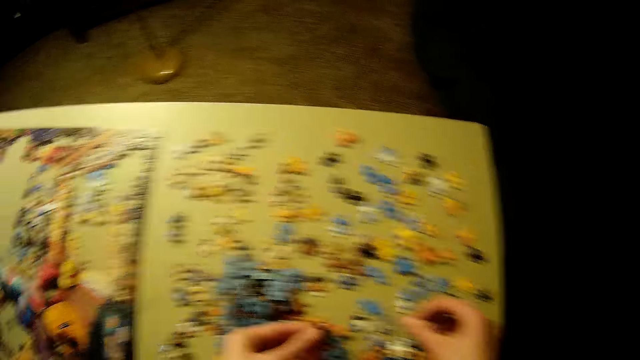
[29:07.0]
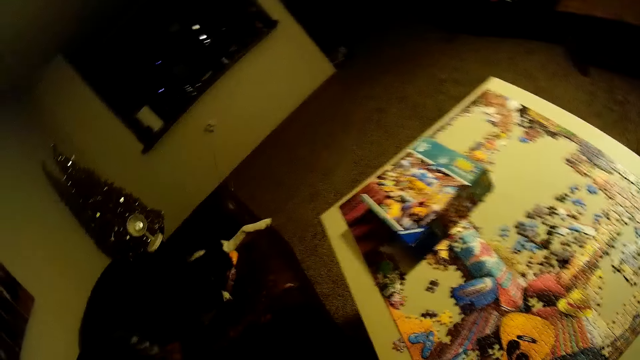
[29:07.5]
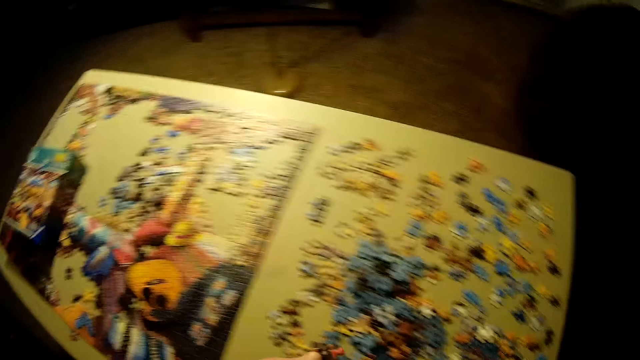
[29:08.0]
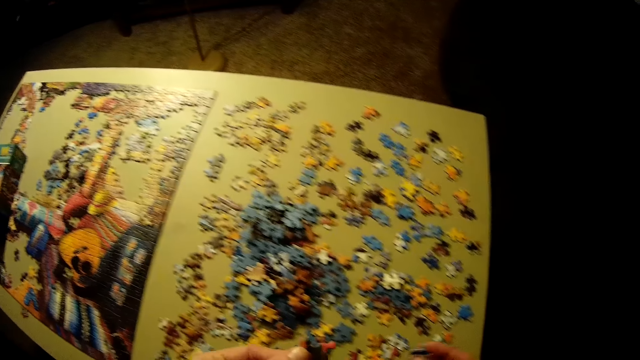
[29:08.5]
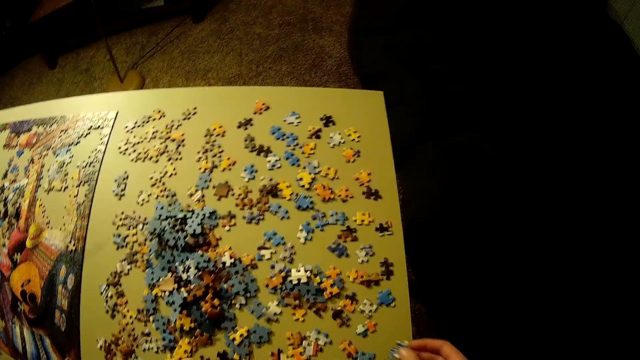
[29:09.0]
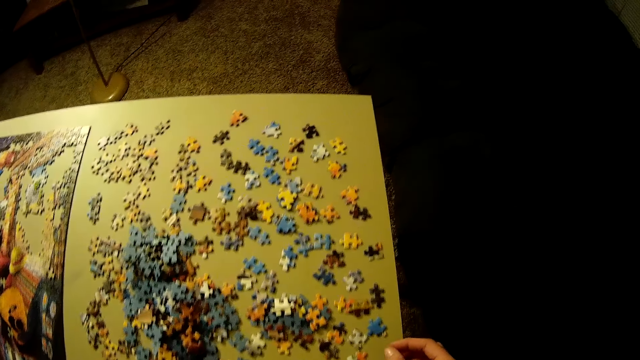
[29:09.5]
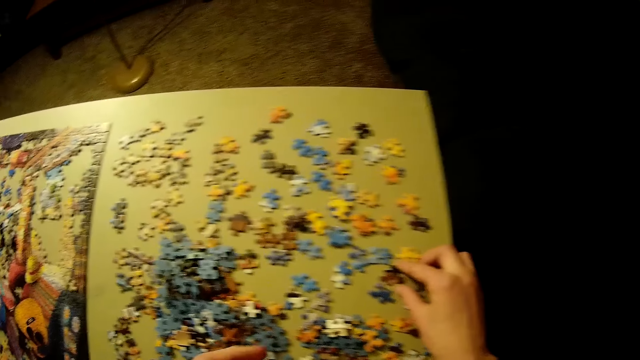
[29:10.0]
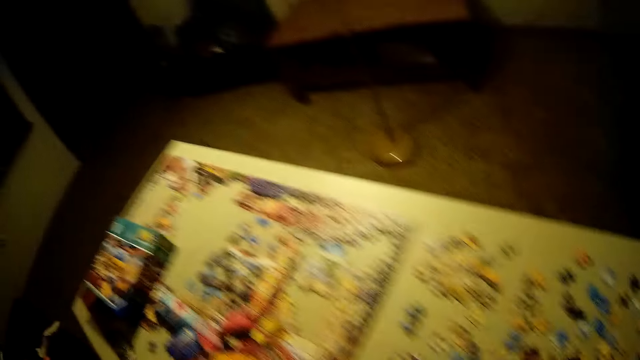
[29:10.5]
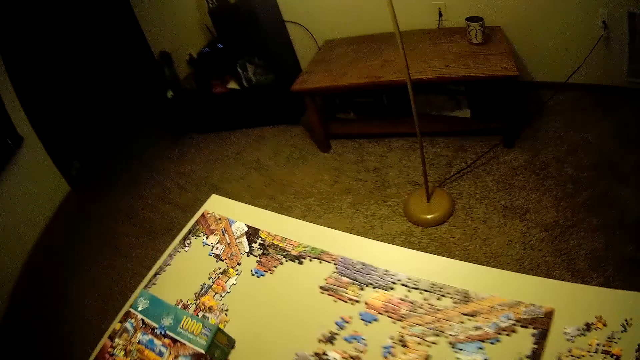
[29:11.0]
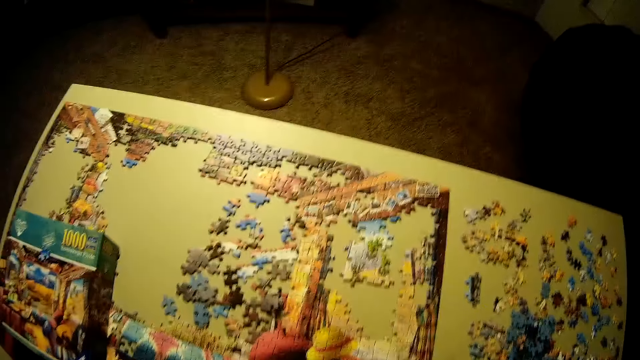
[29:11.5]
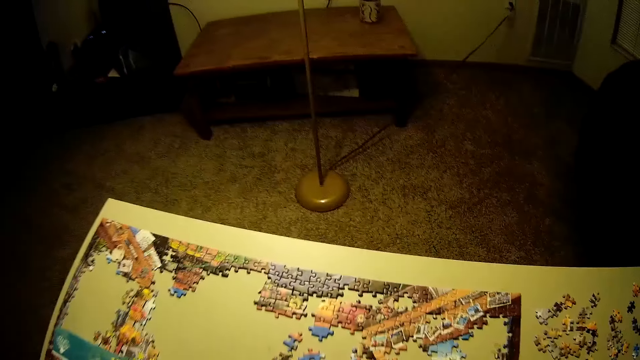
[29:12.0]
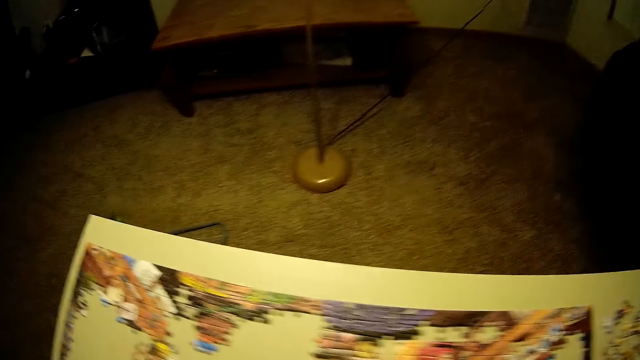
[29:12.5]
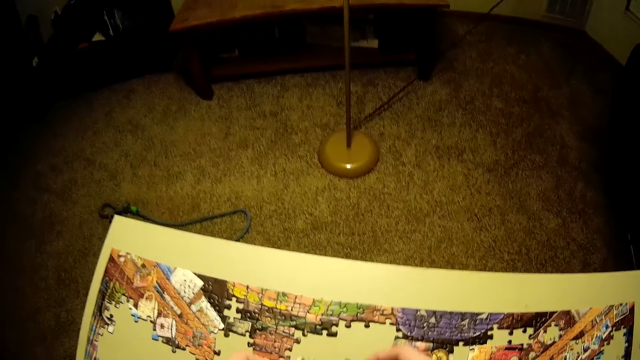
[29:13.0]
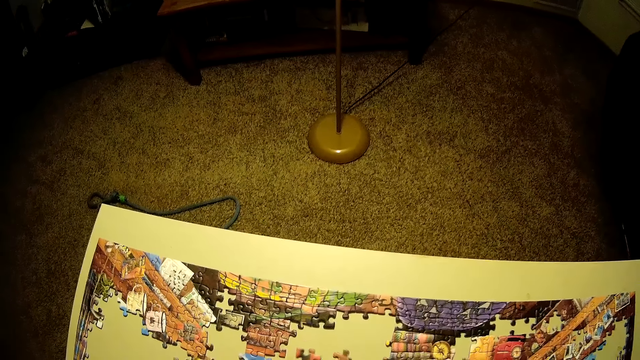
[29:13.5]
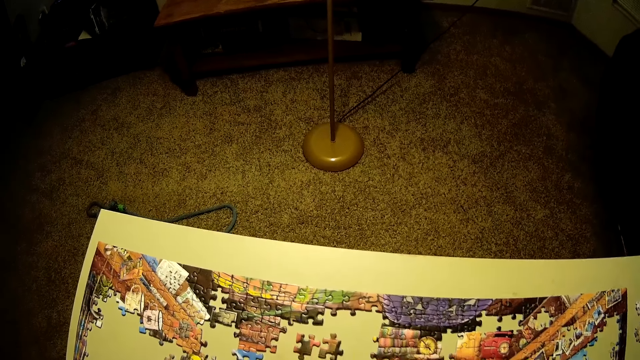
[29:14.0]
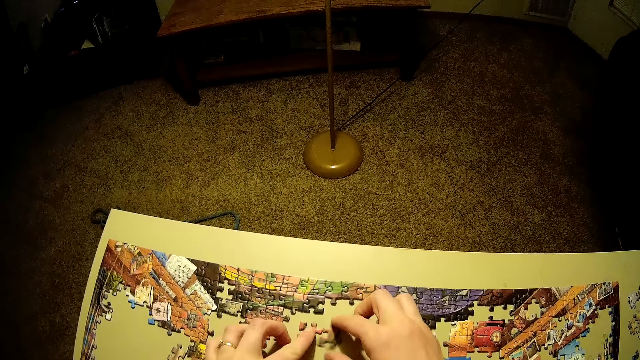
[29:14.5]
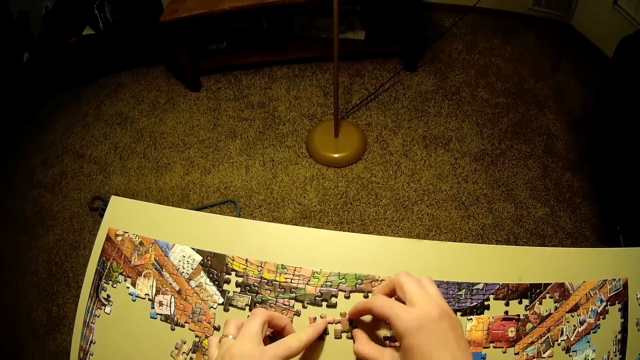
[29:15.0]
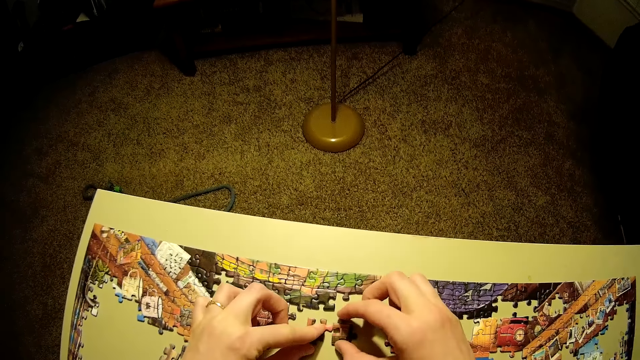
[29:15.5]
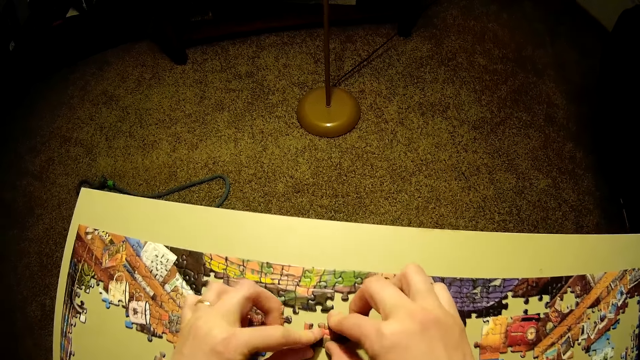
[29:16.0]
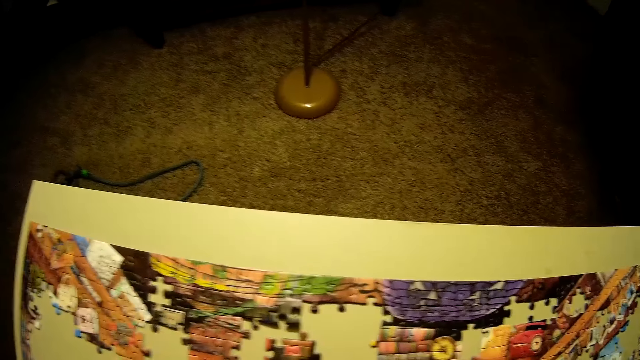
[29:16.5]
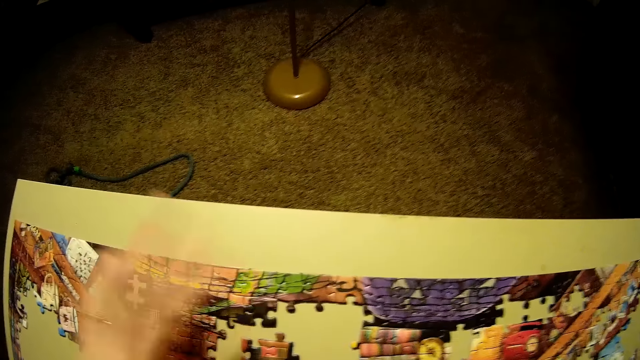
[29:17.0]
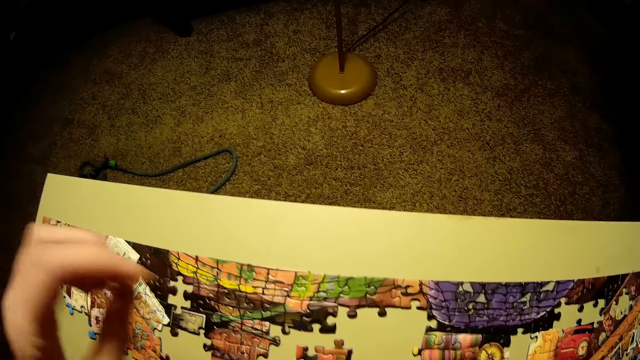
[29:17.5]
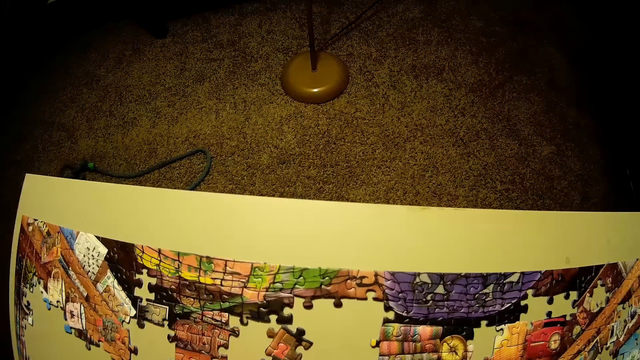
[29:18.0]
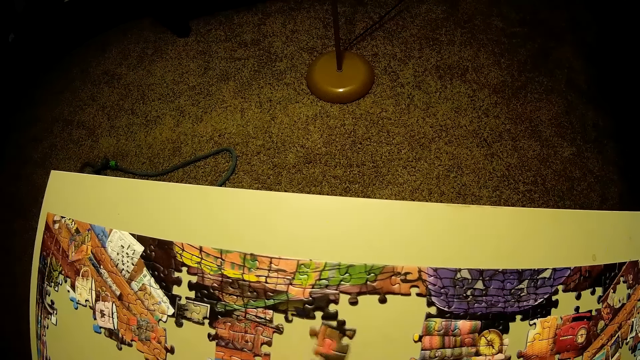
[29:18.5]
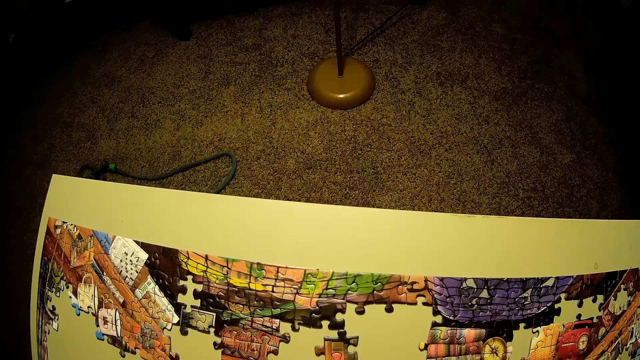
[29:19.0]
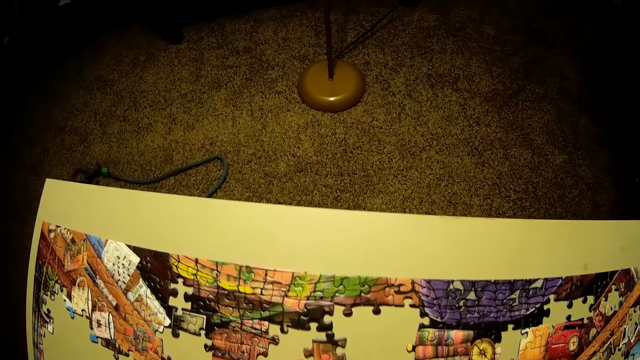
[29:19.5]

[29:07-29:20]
The camera wearer moves around the table. He picks up a piece of the puzzle on the table. He places the piece of the puzzle on the table. He adjusts the pieces of the puzzle on the table. He lifts his hand.

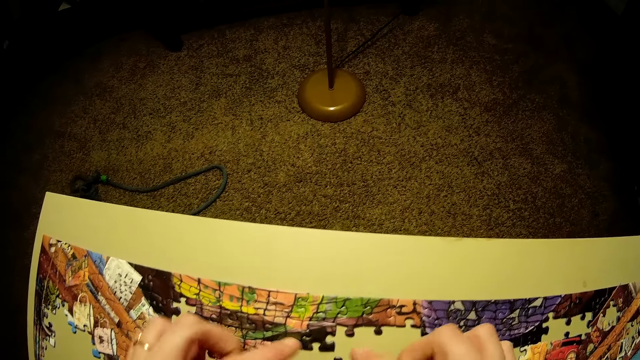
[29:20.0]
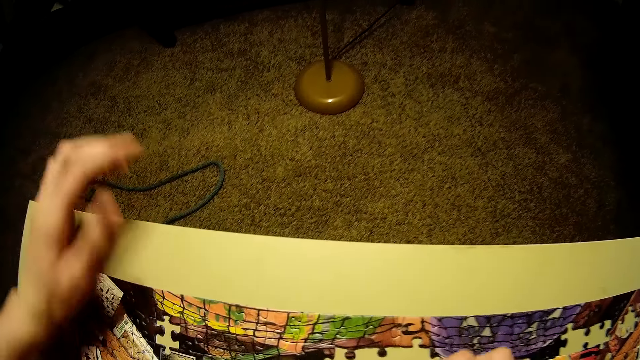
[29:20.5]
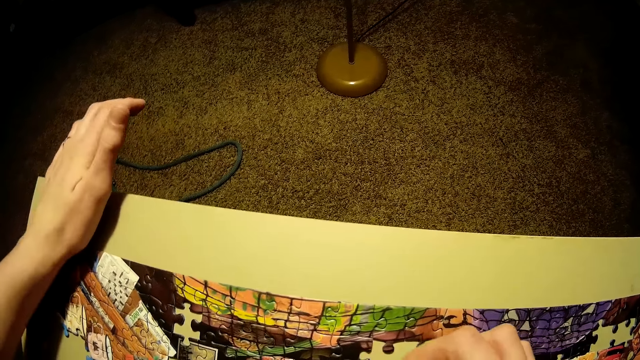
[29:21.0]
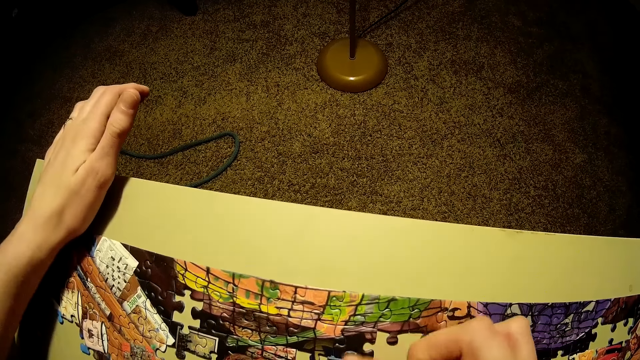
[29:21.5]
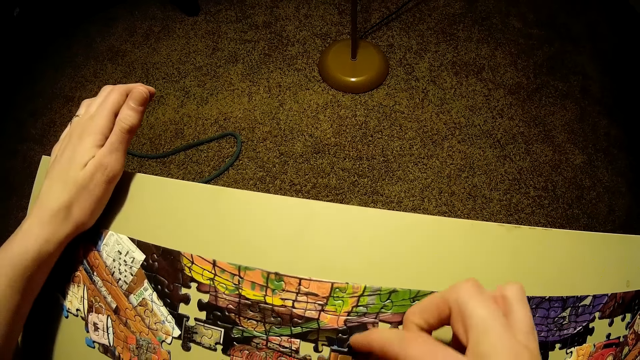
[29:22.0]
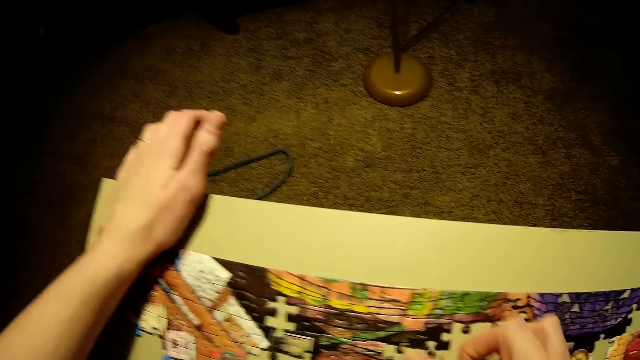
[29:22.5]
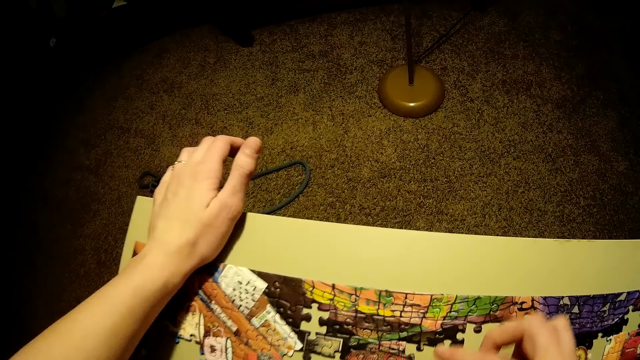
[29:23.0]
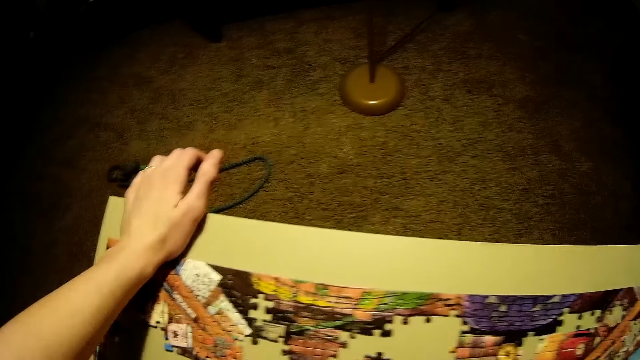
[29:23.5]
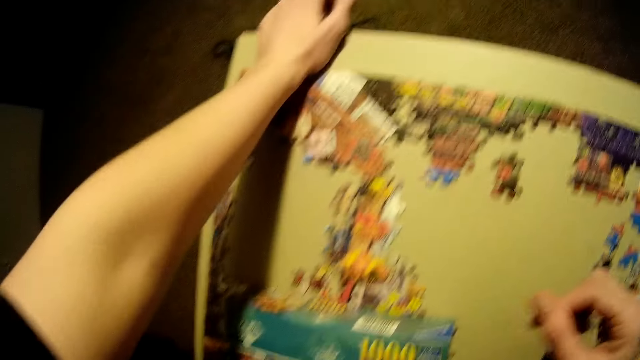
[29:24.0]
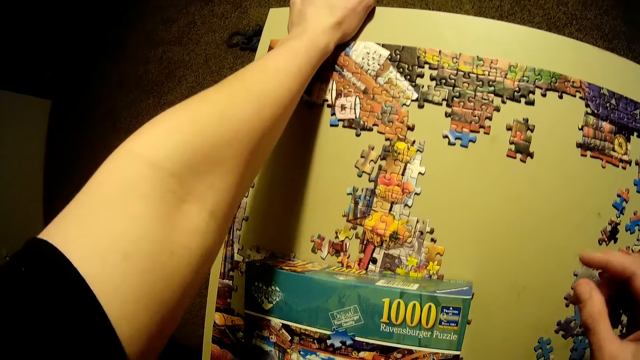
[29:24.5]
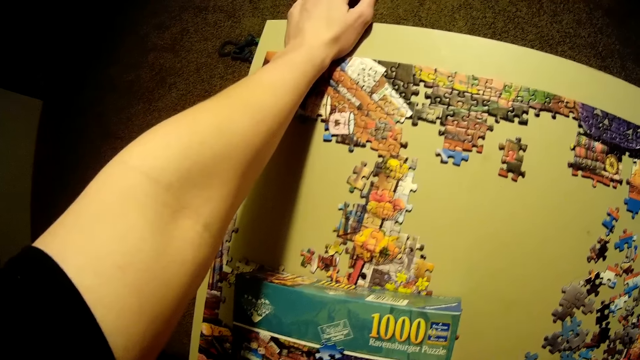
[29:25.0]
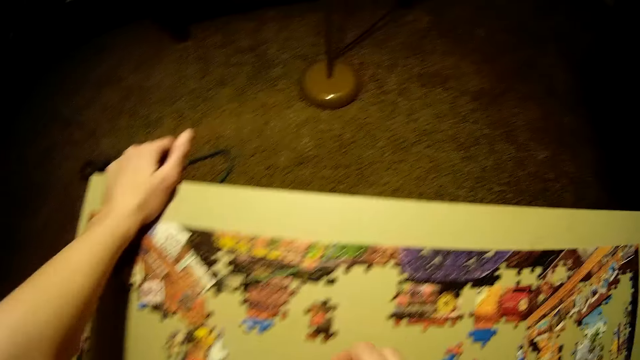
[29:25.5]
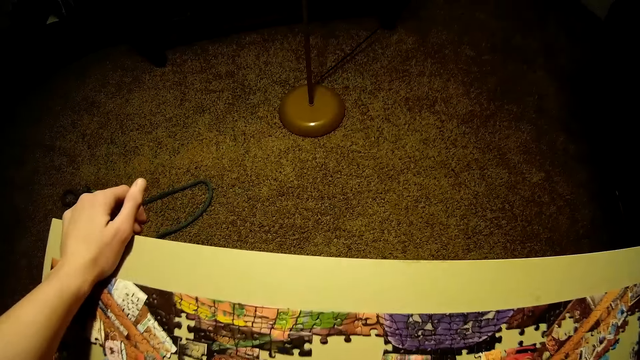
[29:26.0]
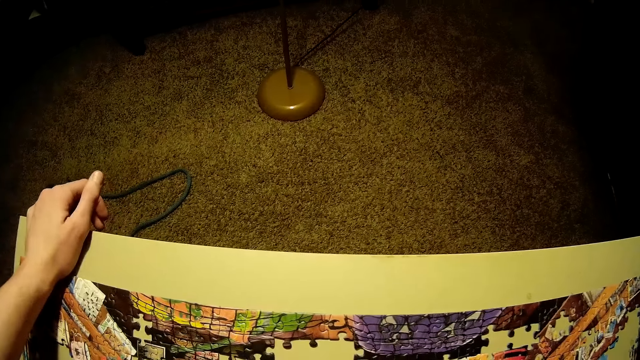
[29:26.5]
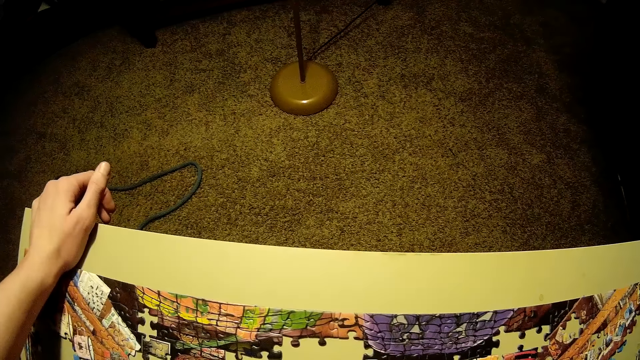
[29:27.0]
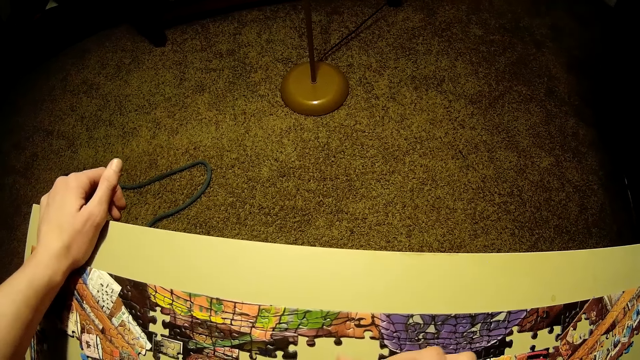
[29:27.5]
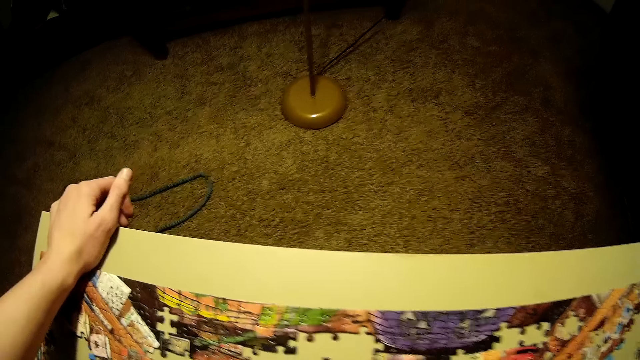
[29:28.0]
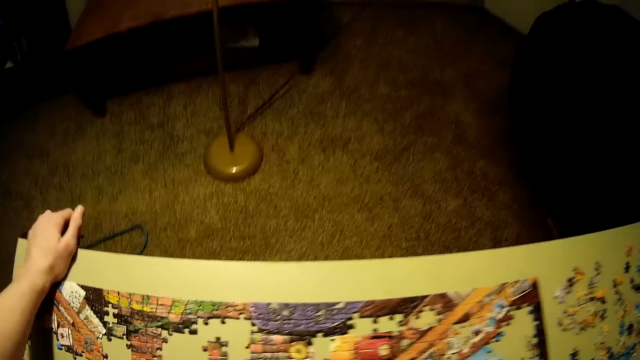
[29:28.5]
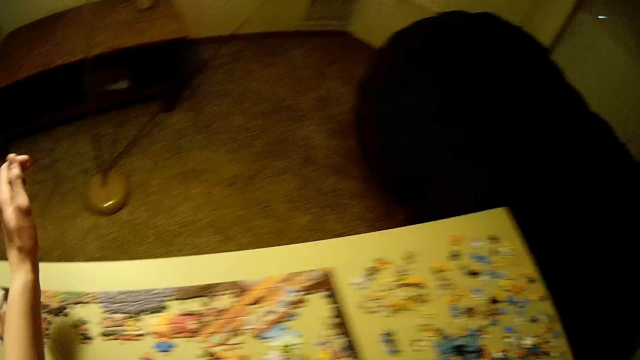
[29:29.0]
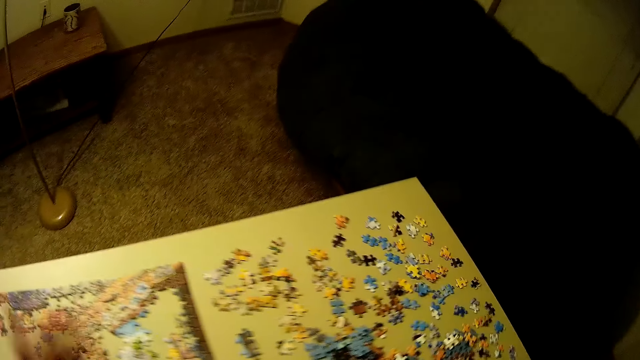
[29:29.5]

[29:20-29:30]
The camera wearer puts his hand on the table. He fixes the puzzle pieces. He looks at the box of the puzzle on the table.
